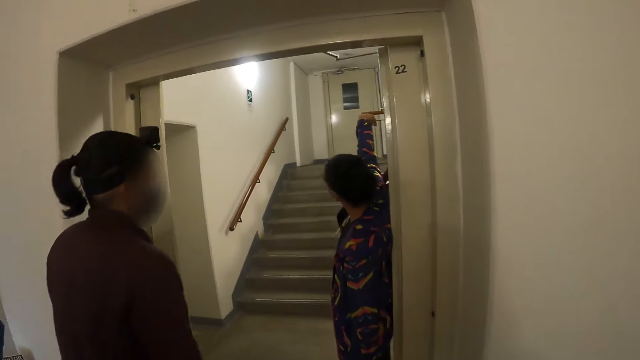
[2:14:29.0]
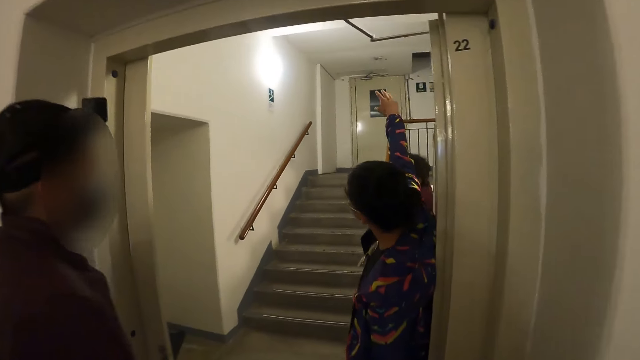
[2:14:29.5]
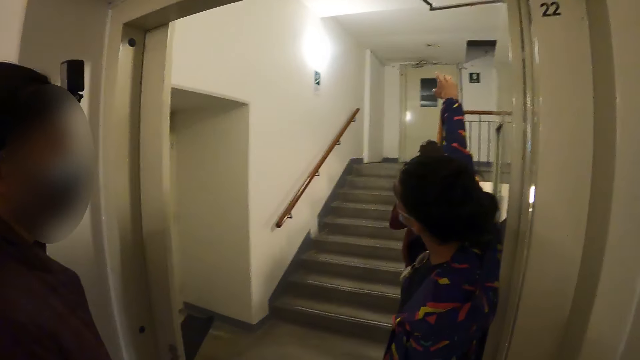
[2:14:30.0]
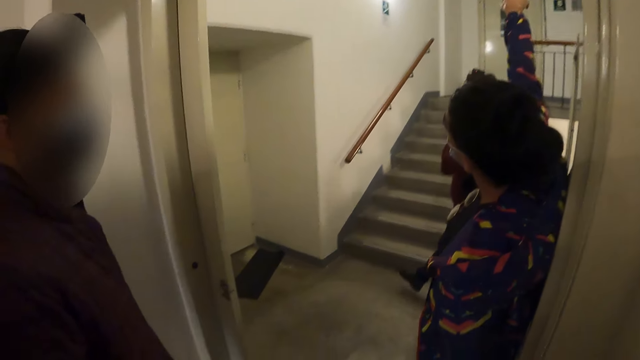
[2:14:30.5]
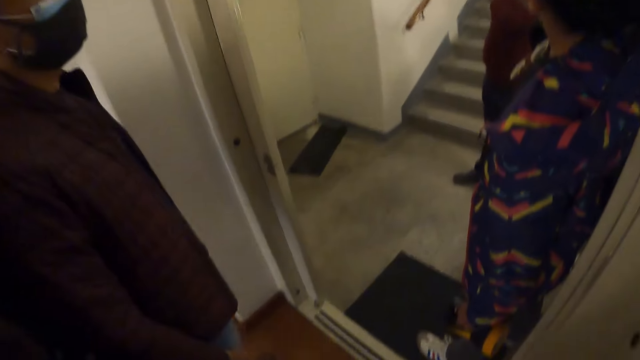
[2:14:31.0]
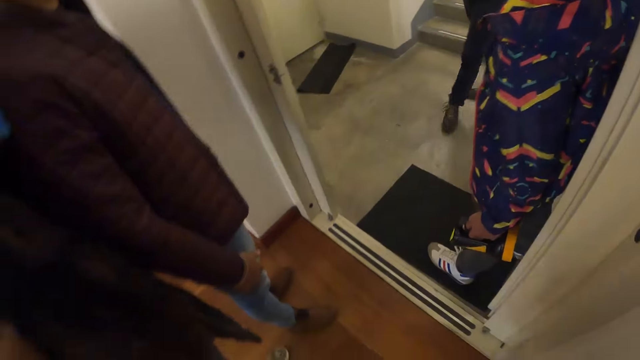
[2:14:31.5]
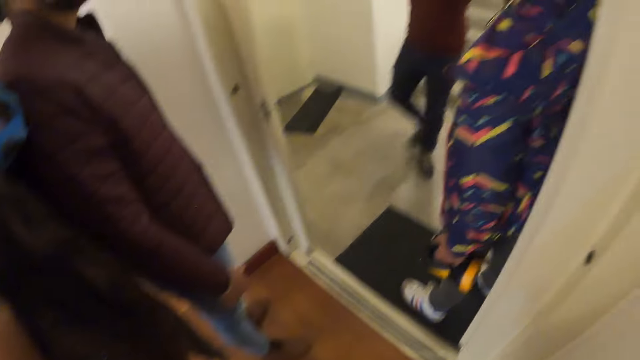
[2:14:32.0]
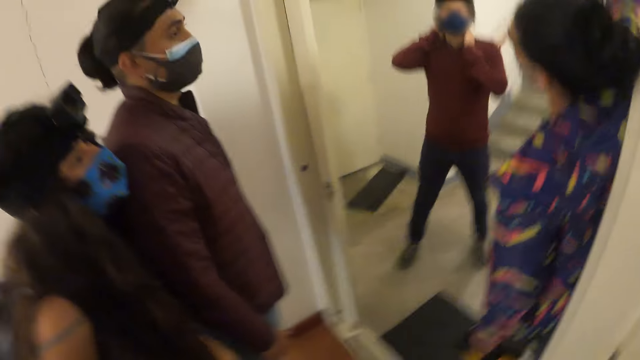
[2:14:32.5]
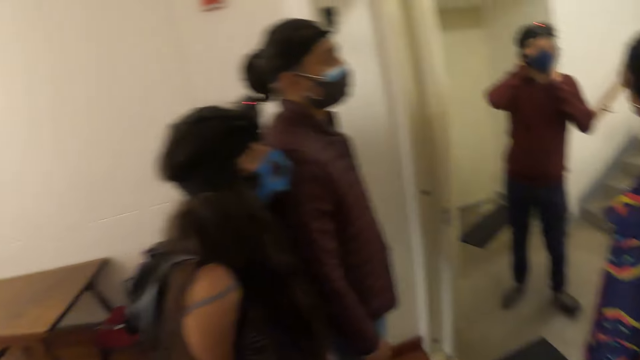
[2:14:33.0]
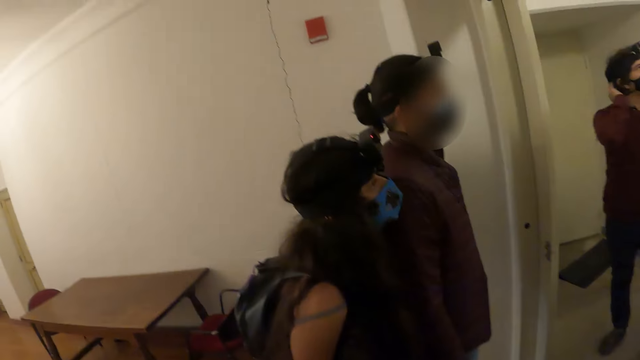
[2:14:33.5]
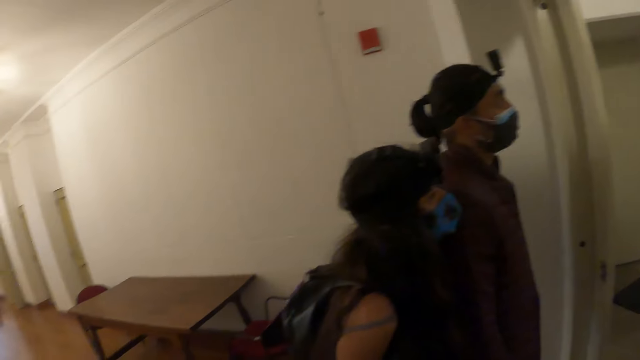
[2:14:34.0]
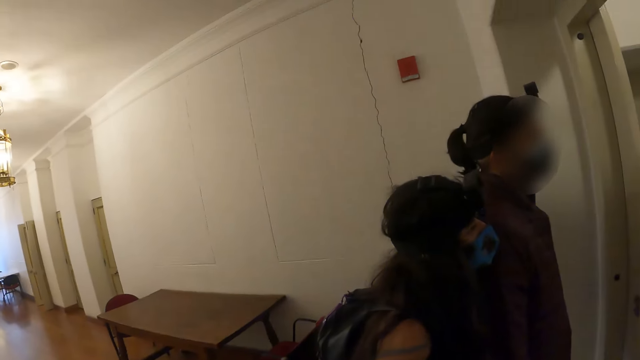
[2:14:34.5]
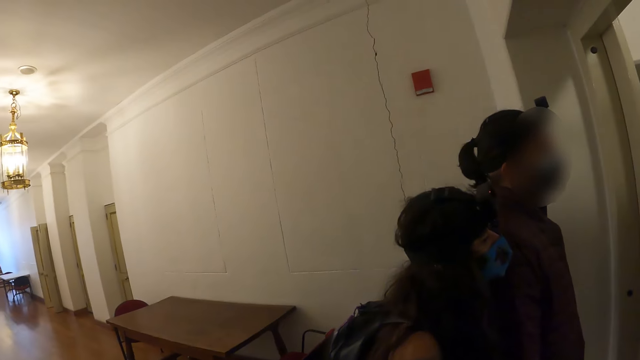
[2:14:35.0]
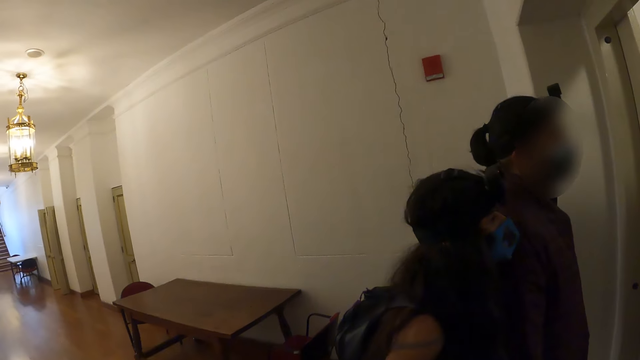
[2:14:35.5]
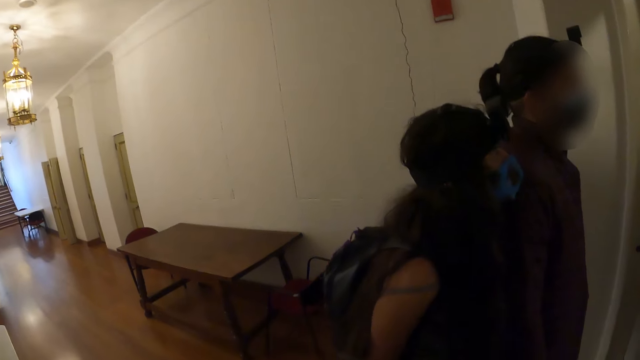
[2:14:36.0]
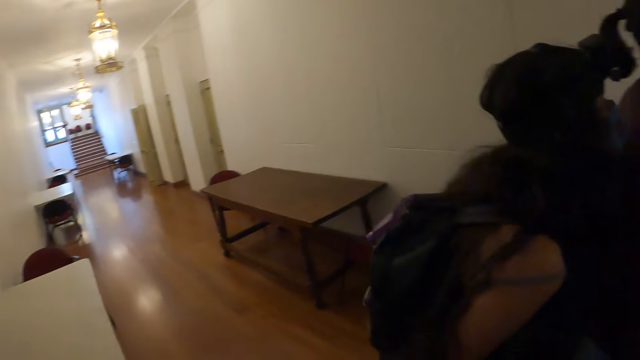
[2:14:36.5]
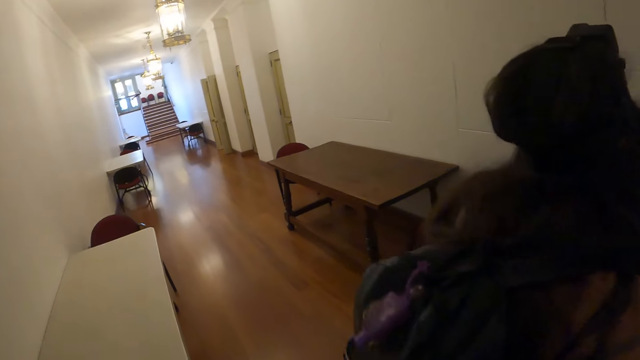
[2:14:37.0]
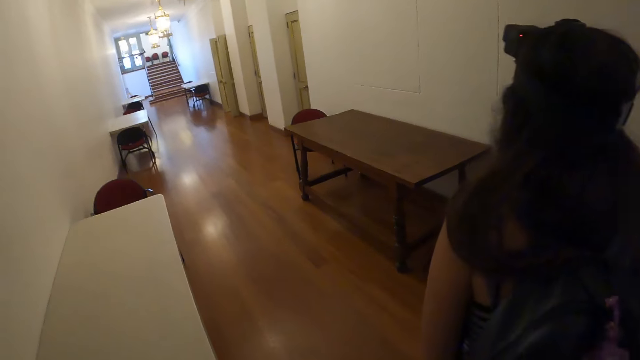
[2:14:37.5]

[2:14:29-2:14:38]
The man does a hand gesture. The camera wearer looks around the room.

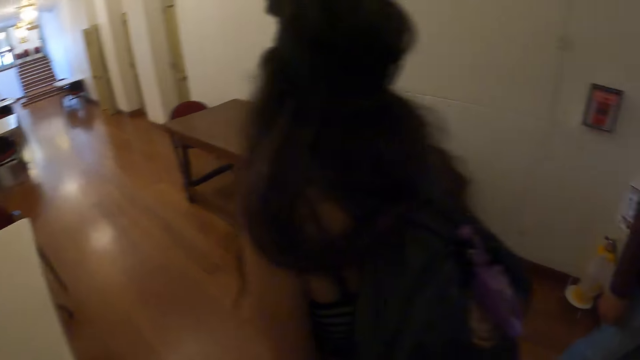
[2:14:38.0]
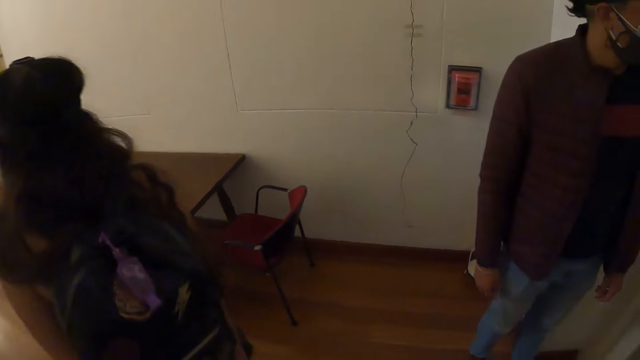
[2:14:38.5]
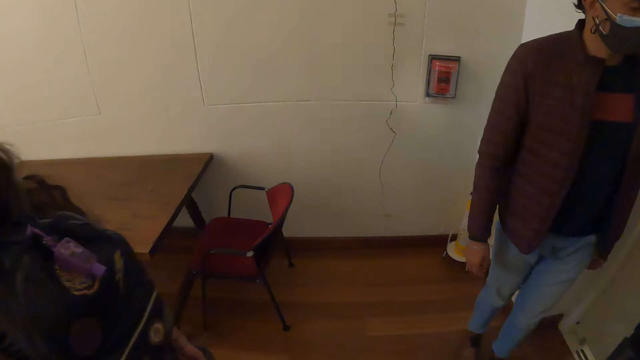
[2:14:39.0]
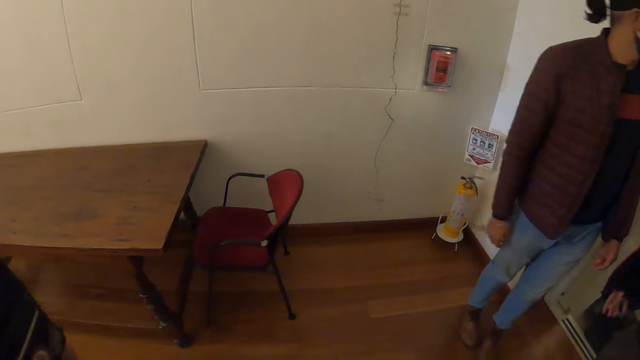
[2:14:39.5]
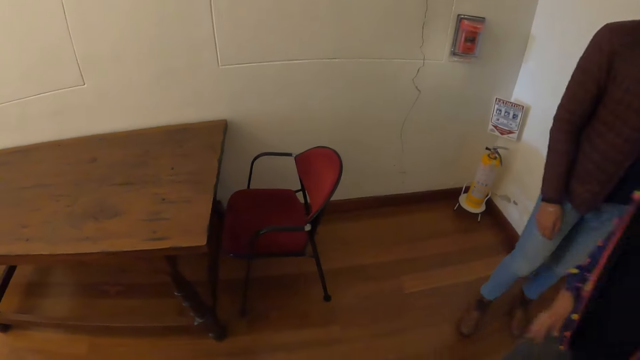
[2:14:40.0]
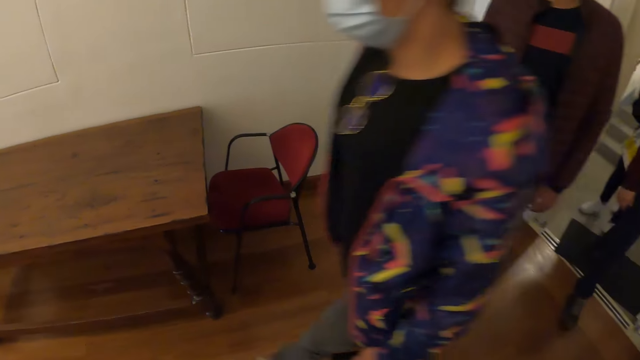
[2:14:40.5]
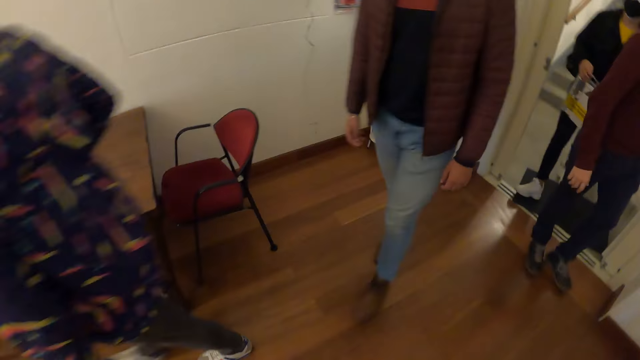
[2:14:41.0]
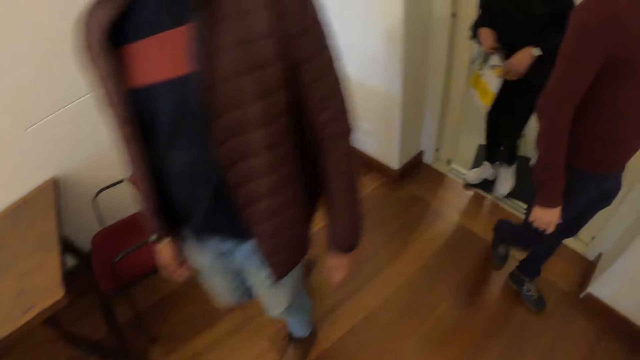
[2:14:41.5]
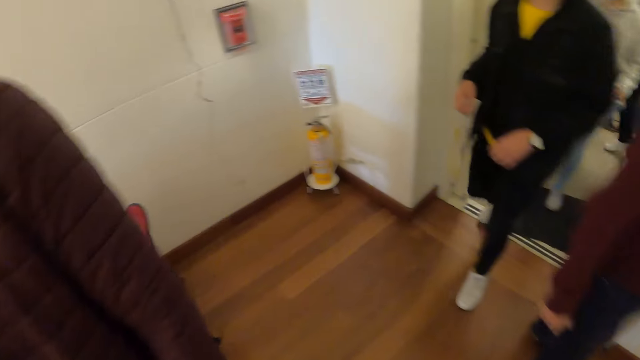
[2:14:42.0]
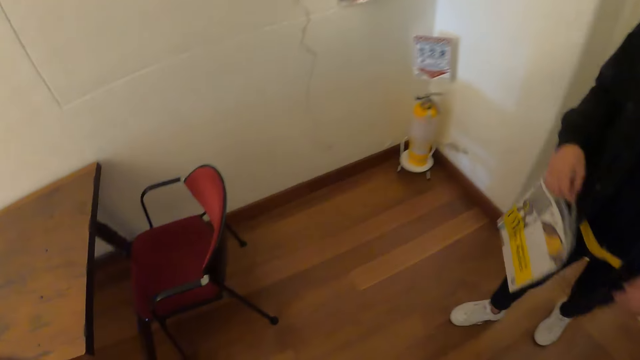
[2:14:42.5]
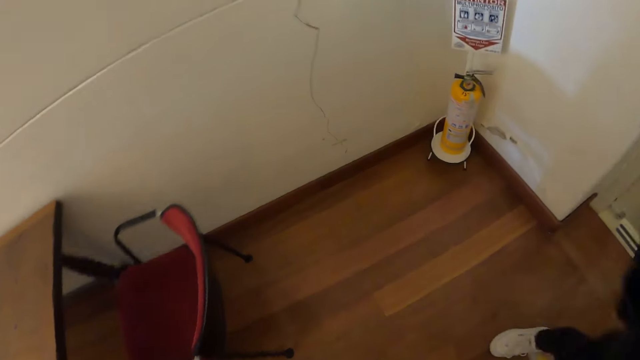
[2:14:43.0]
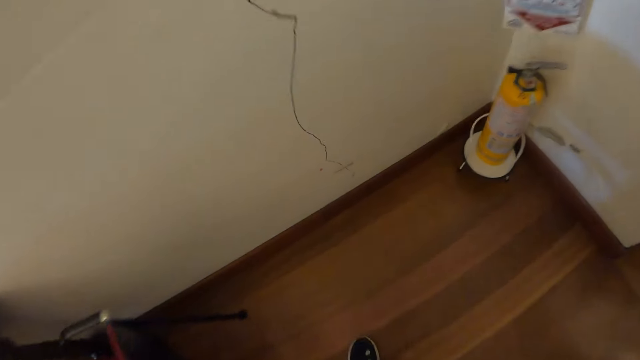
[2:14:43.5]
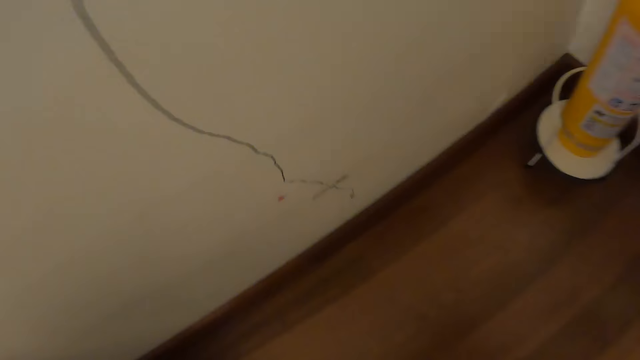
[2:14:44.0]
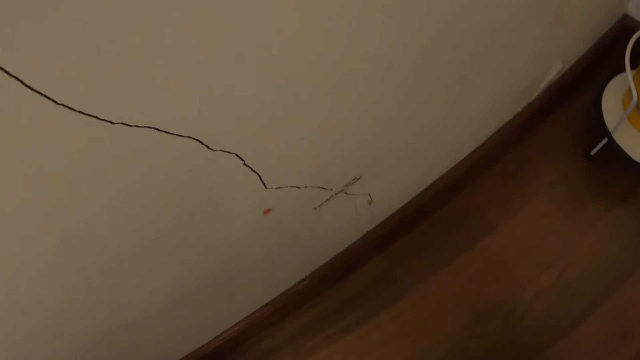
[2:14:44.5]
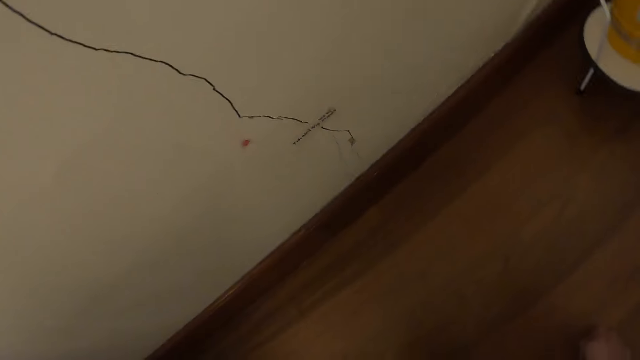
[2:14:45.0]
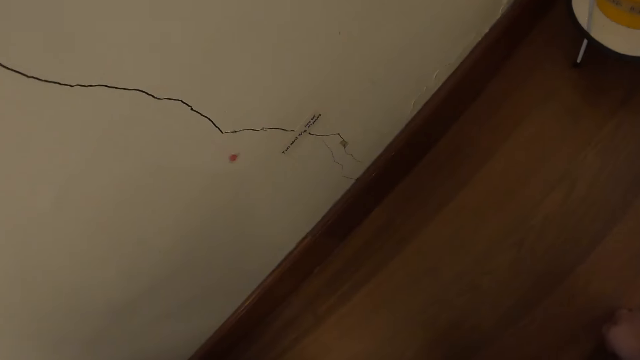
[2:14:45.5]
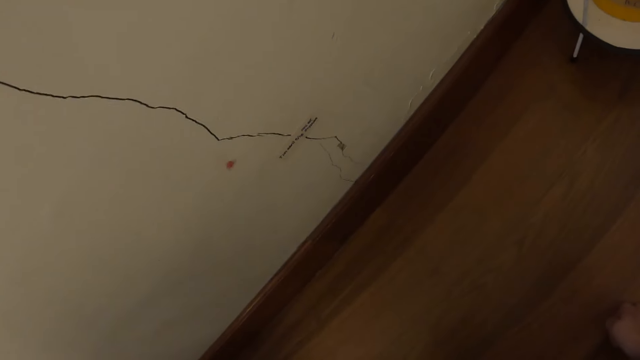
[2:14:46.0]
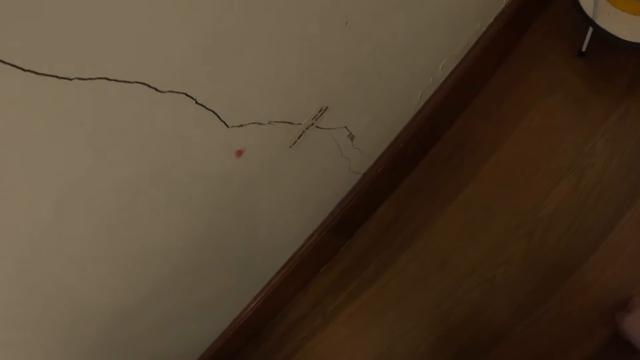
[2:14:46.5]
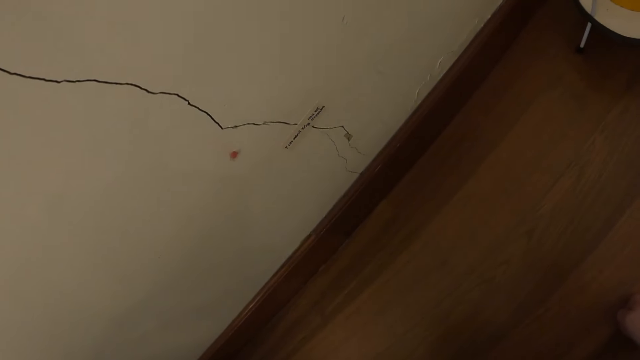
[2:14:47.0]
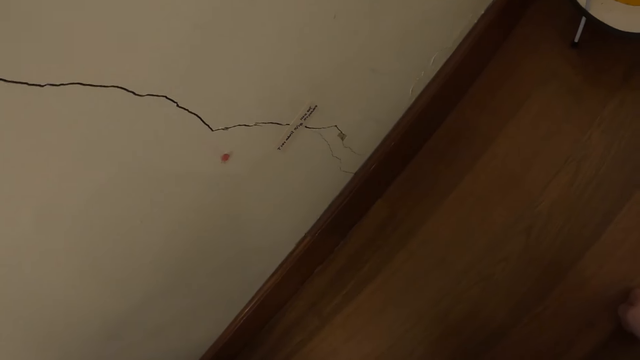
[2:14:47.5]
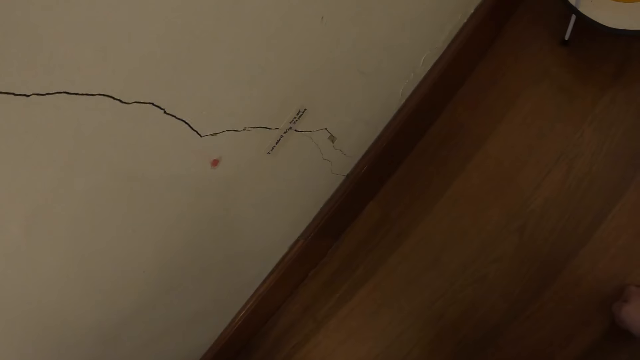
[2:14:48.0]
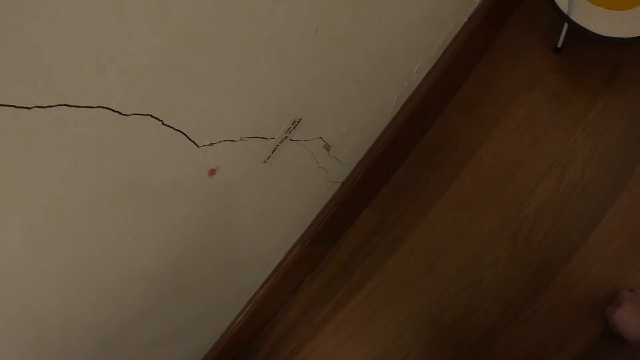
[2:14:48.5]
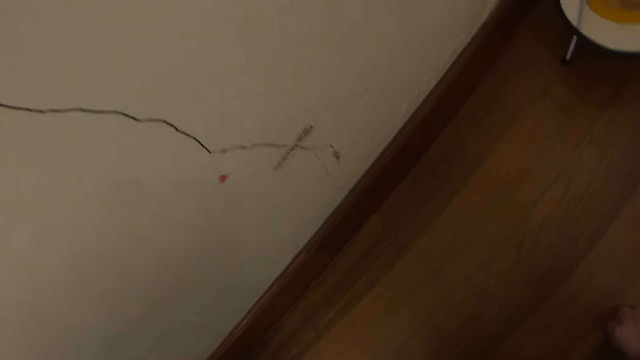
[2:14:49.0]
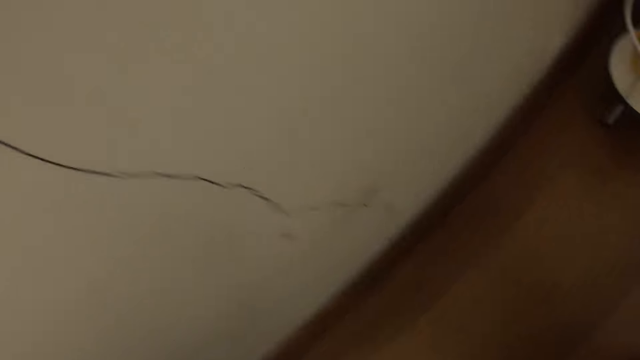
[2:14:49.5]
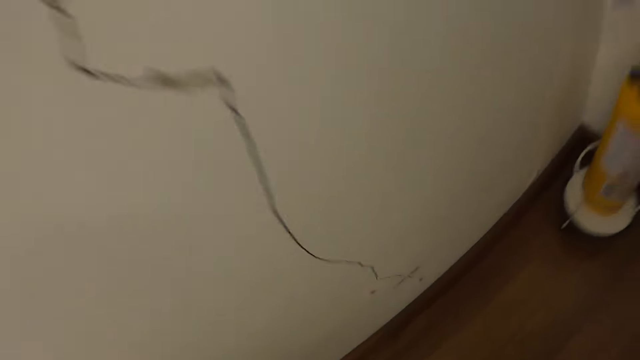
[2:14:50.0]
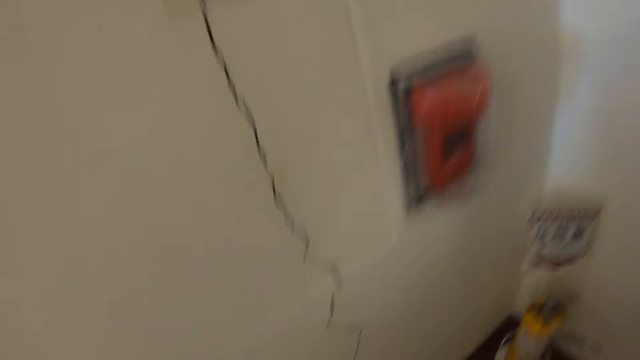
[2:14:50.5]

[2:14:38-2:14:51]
A man walks around the room. The camera wearer moves toward the wall. They walk around the room and look at the wall.
